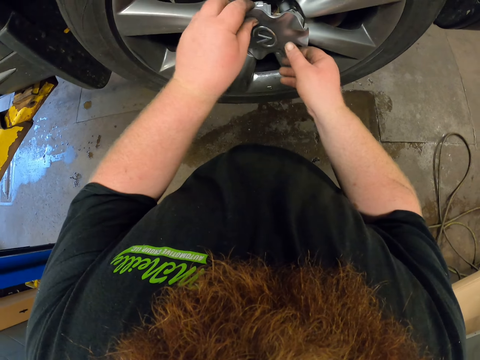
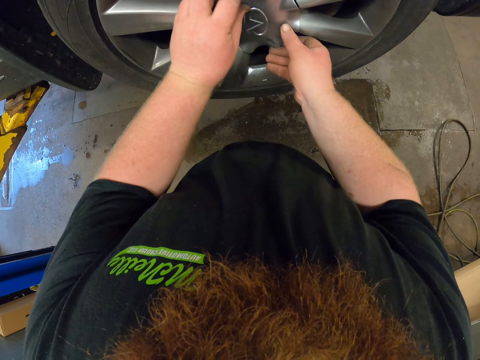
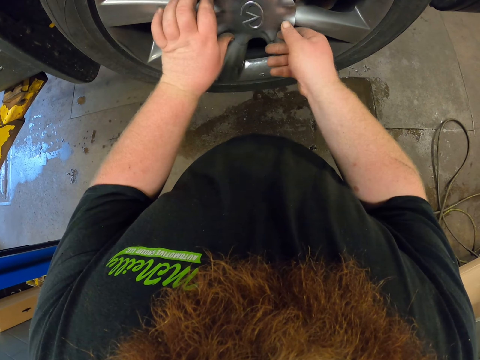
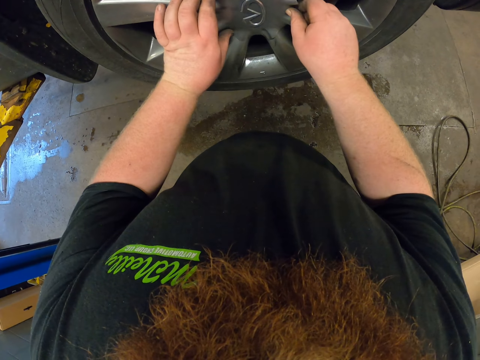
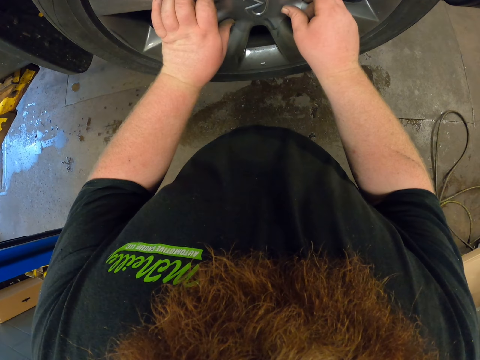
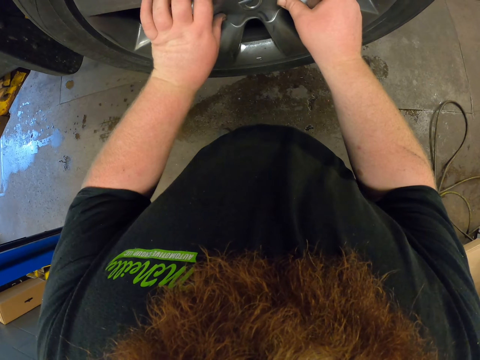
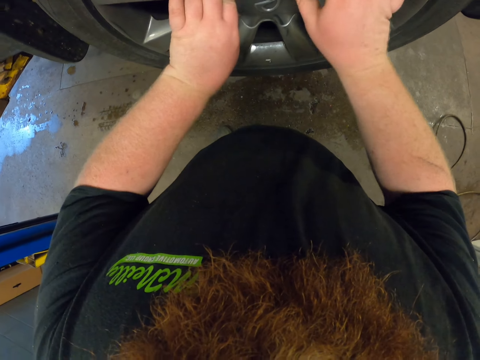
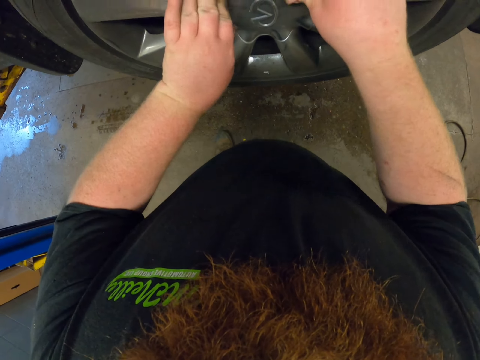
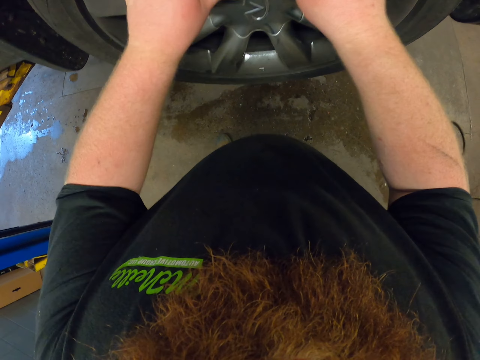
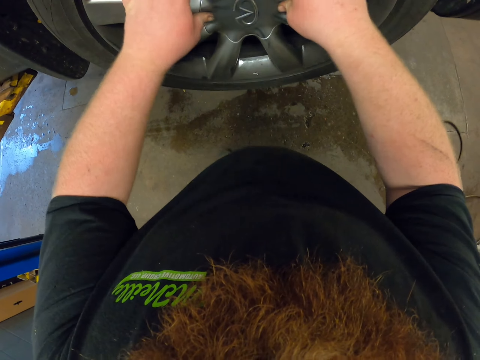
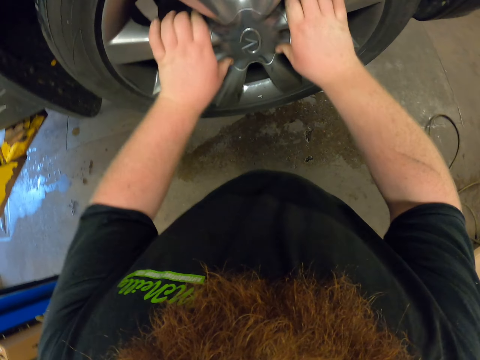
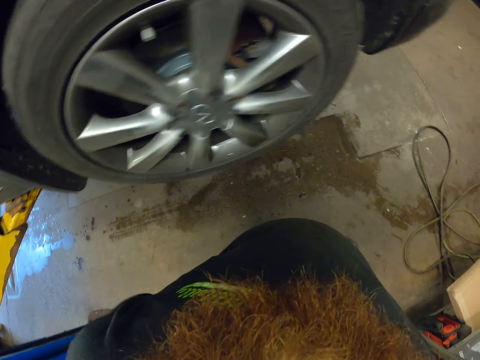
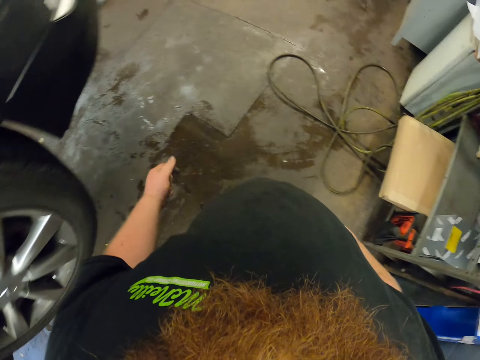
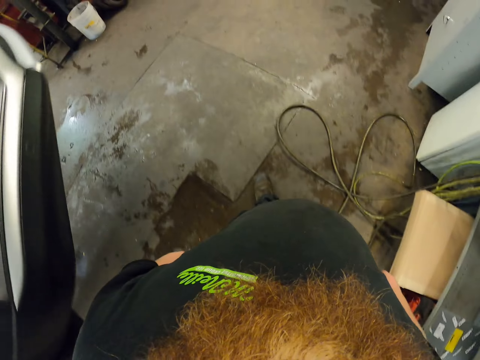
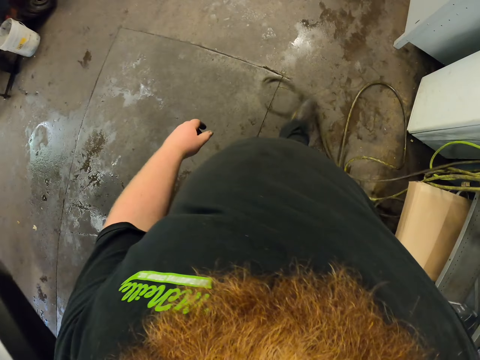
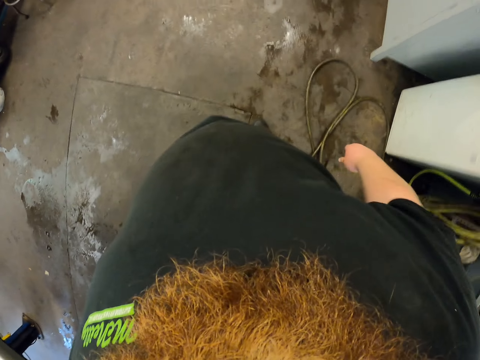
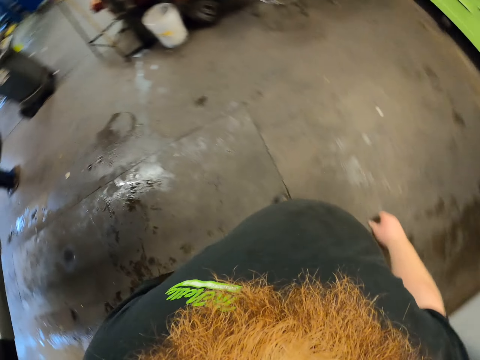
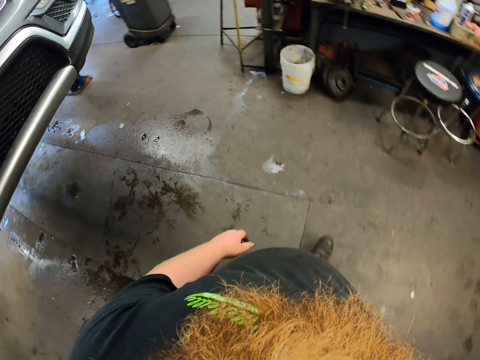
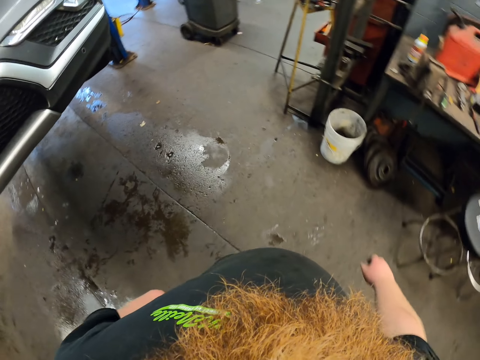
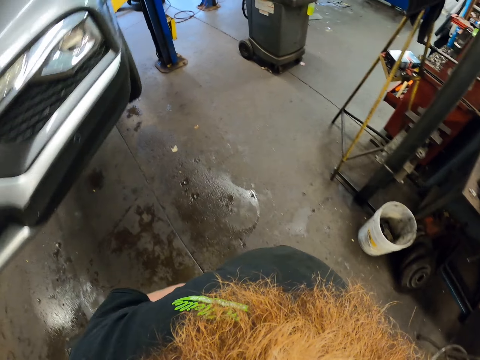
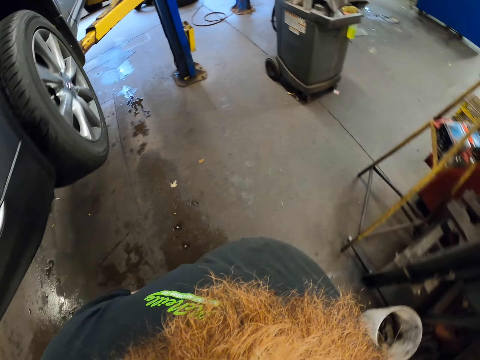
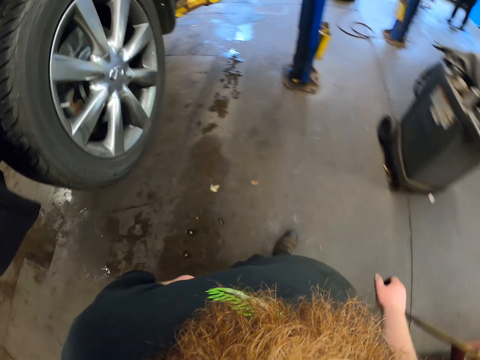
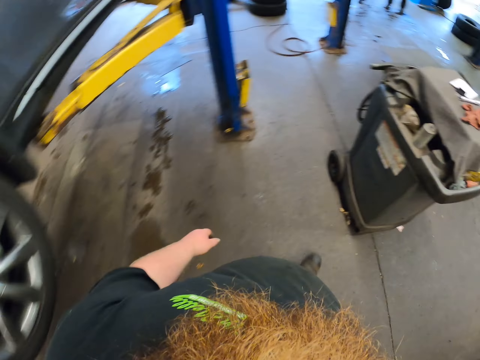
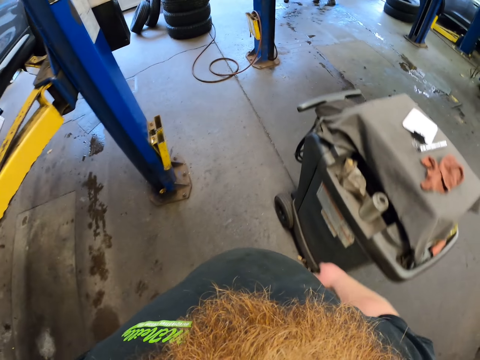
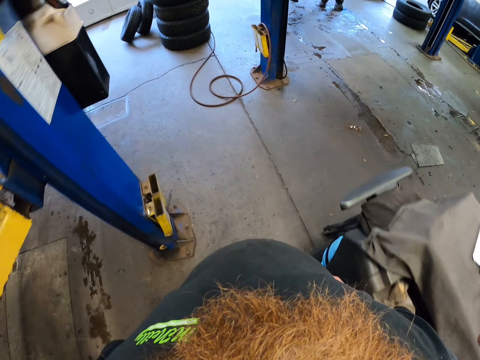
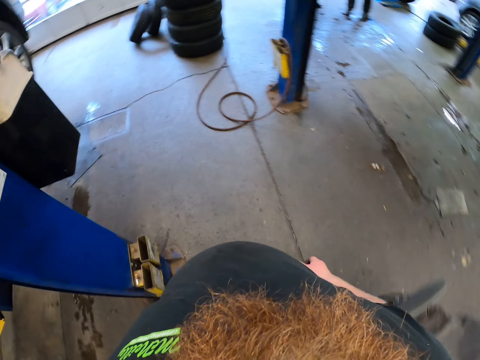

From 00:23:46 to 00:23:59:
The camera wearer fixes the wheel cover on the tire. They walk around the garage. They push the cable. They move around.

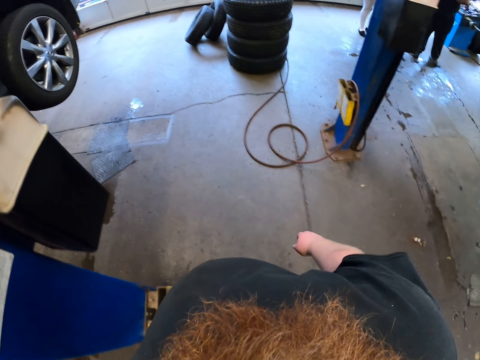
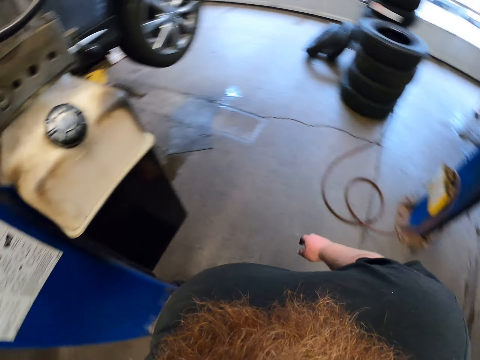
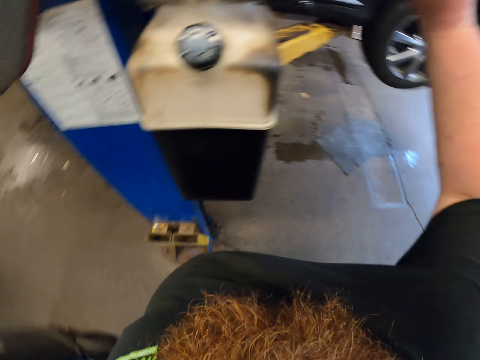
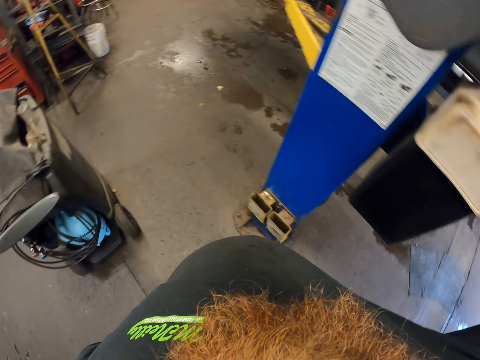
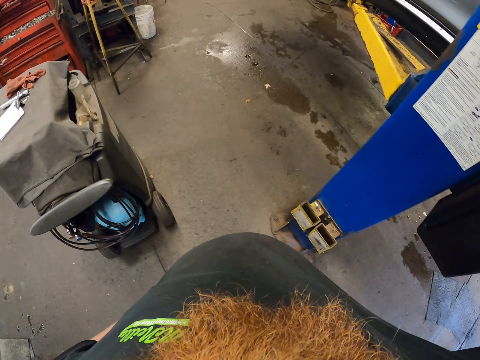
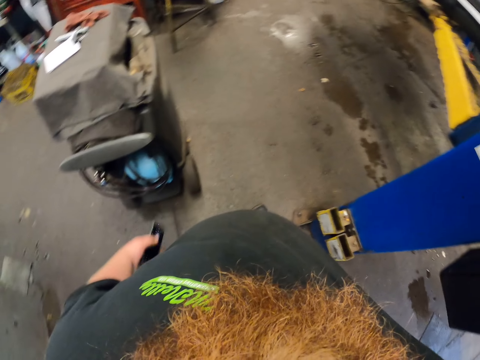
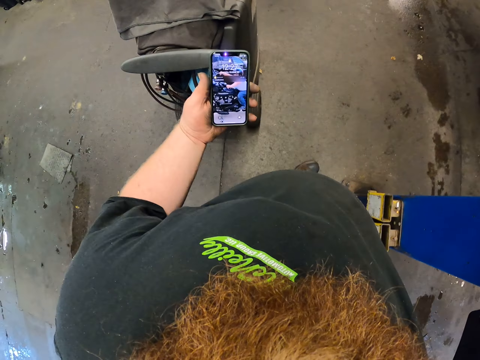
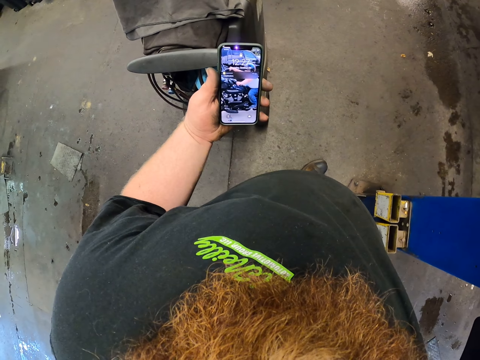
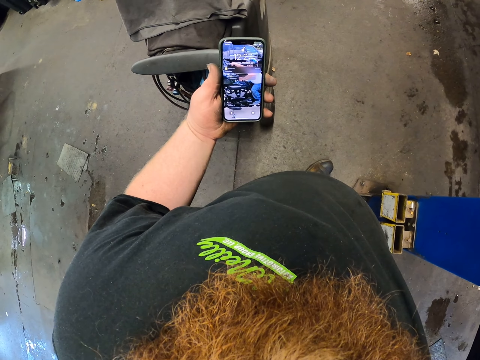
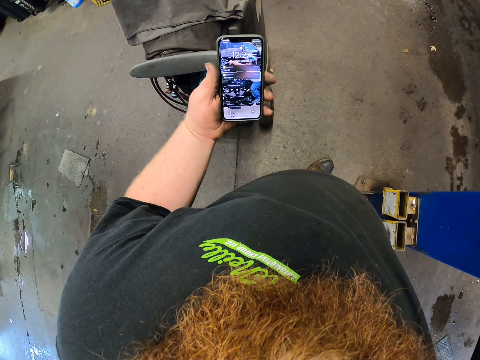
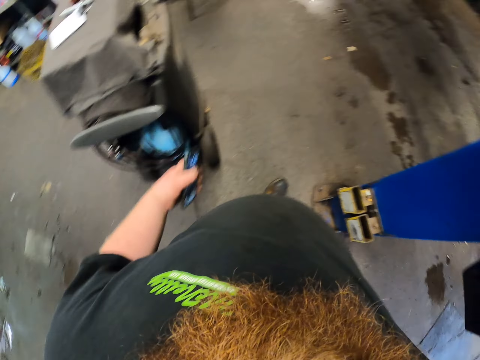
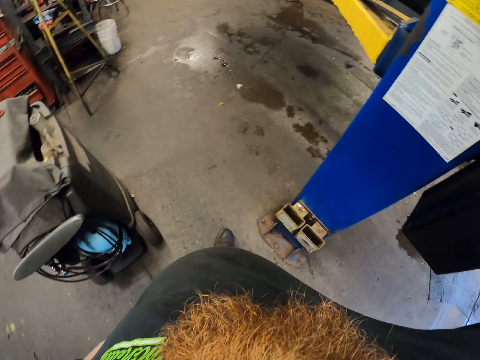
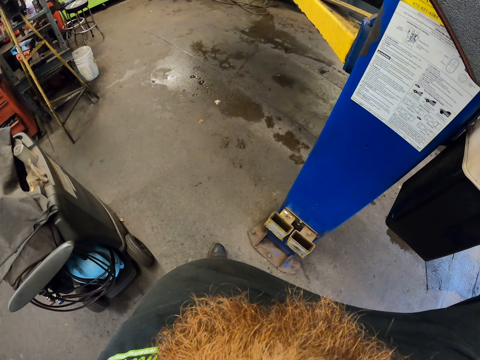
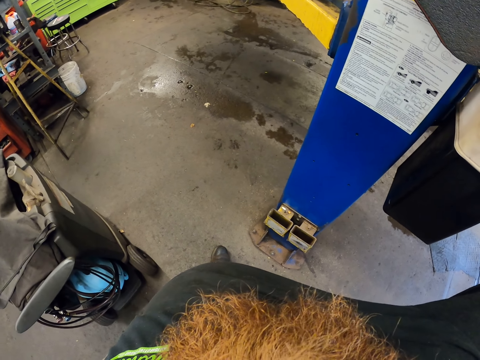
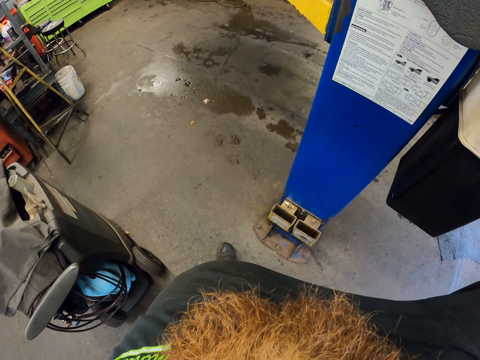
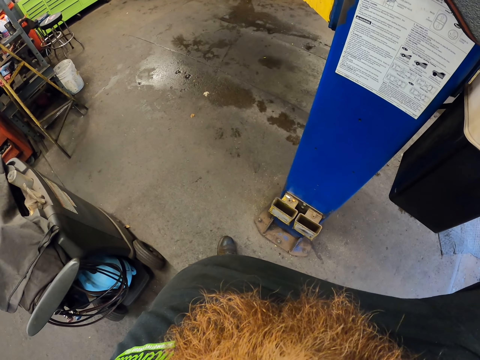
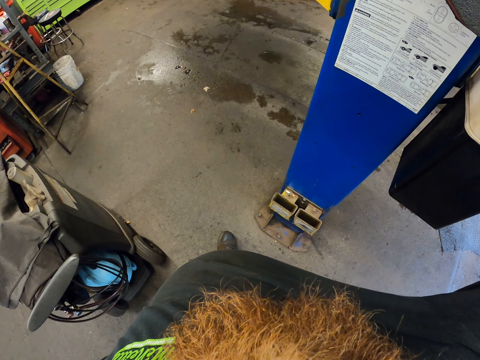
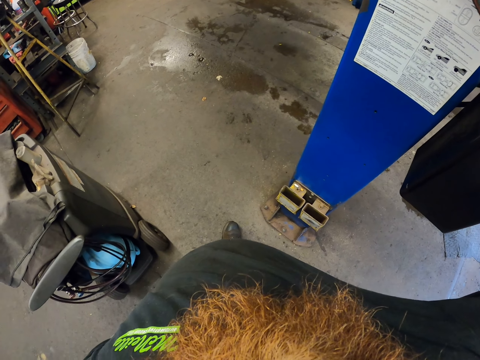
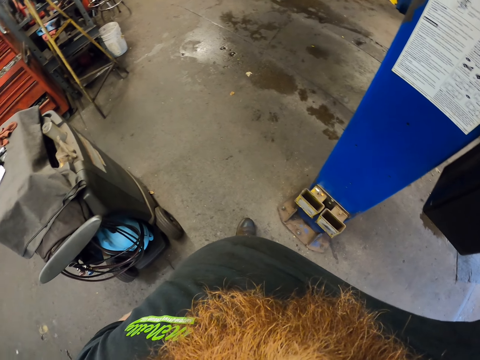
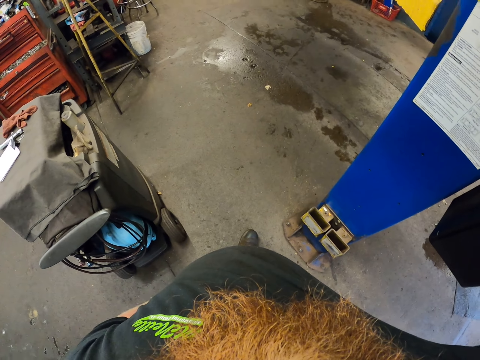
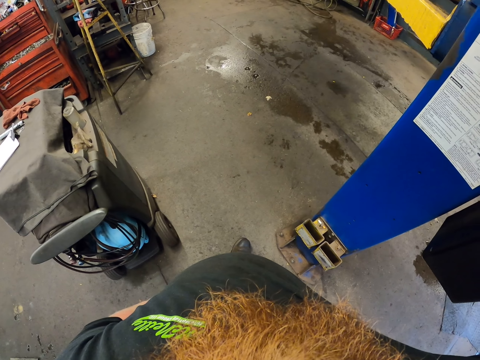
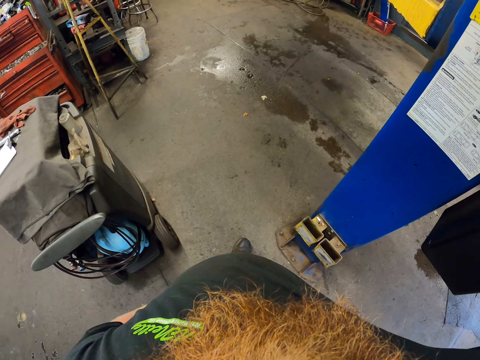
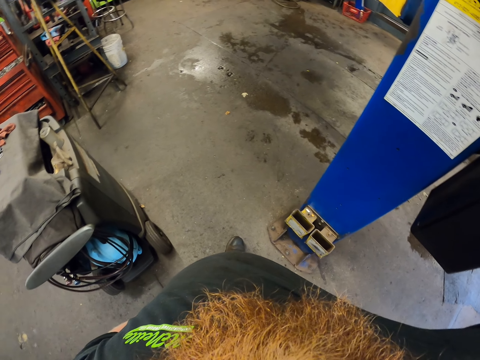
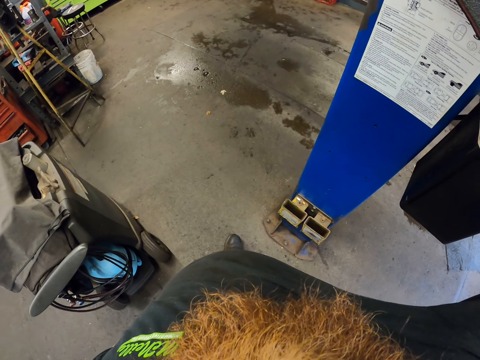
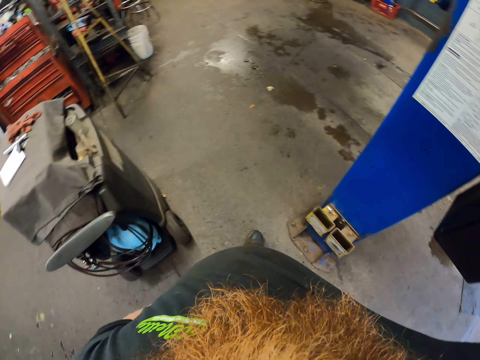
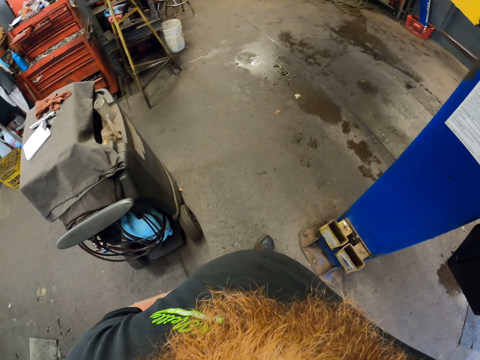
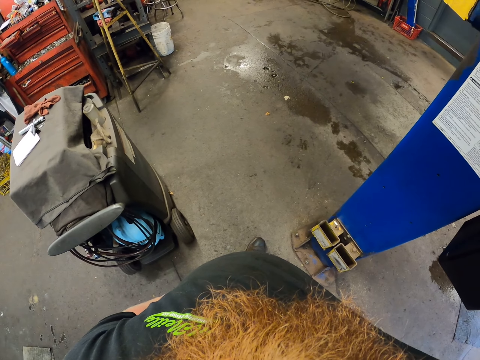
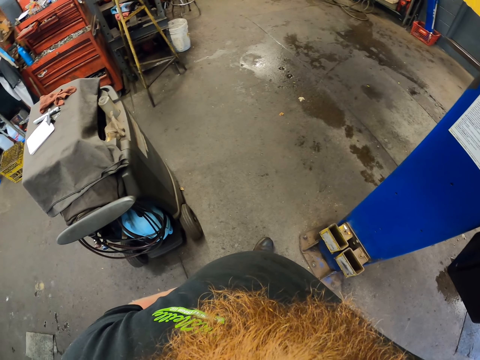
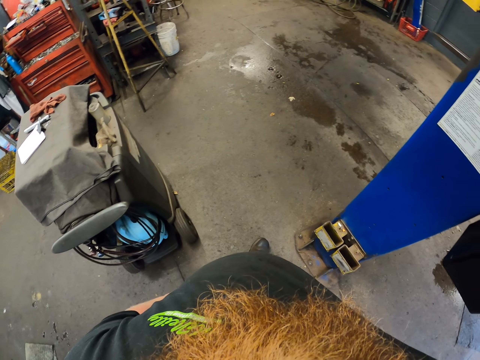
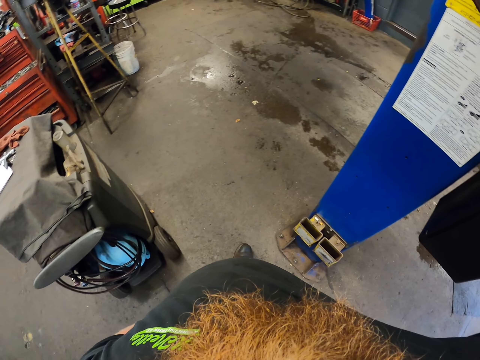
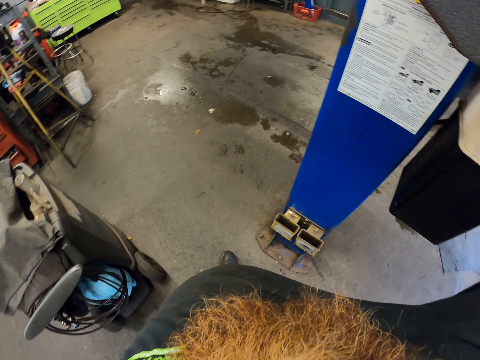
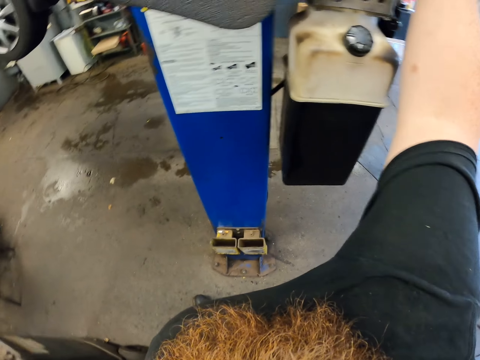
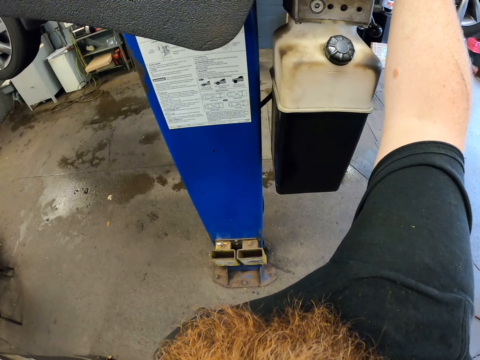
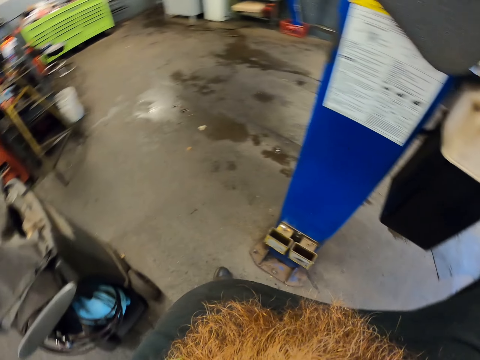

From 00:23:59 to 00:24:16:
The camera wearer lifts up the hand. They operate the car lifter. They look at the phone. They put down the phone. They stand up.
